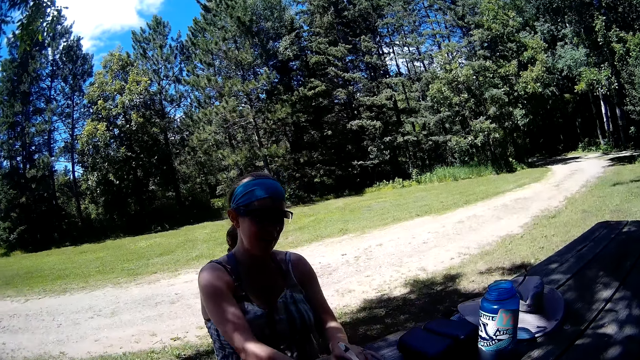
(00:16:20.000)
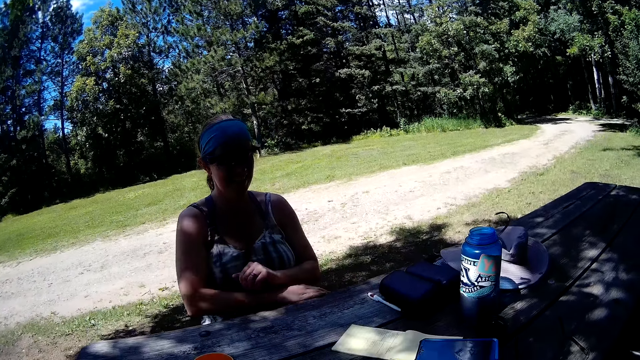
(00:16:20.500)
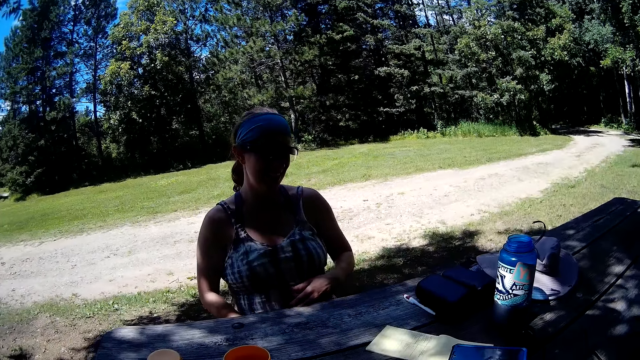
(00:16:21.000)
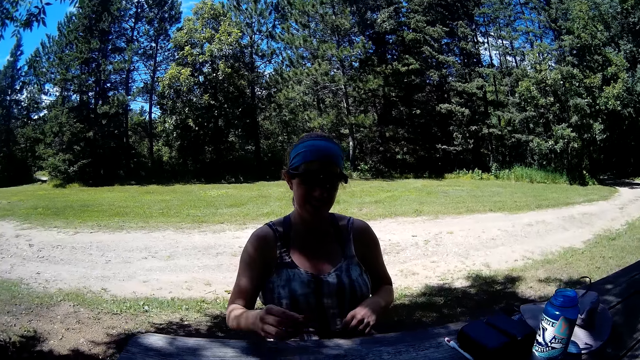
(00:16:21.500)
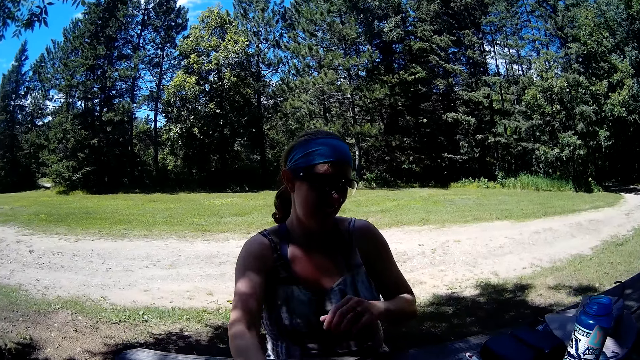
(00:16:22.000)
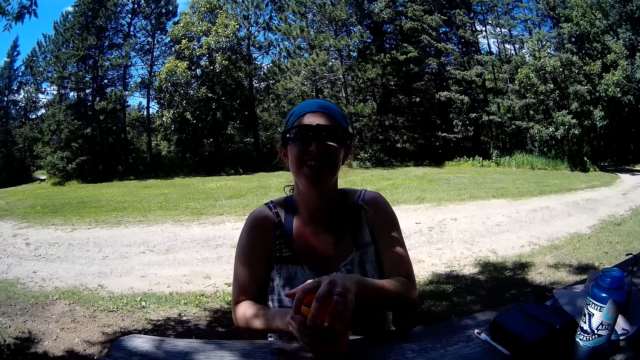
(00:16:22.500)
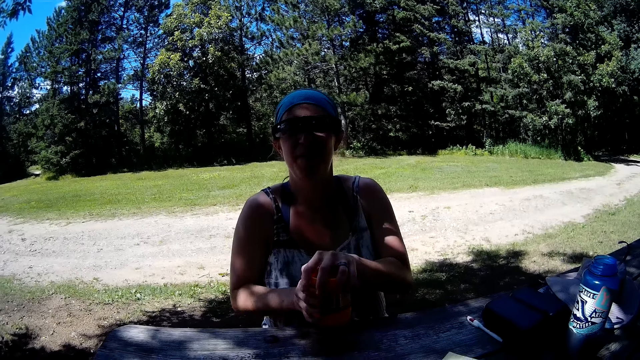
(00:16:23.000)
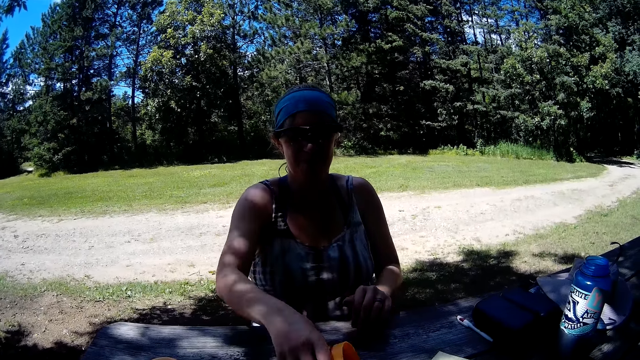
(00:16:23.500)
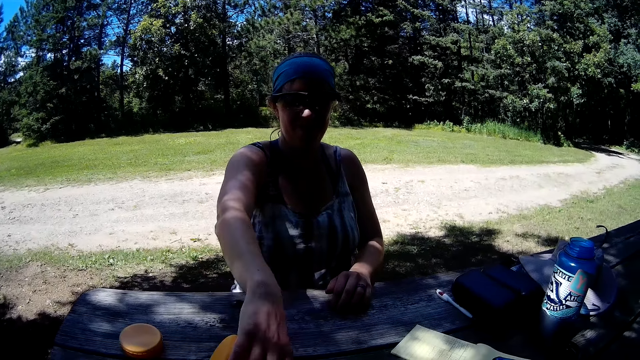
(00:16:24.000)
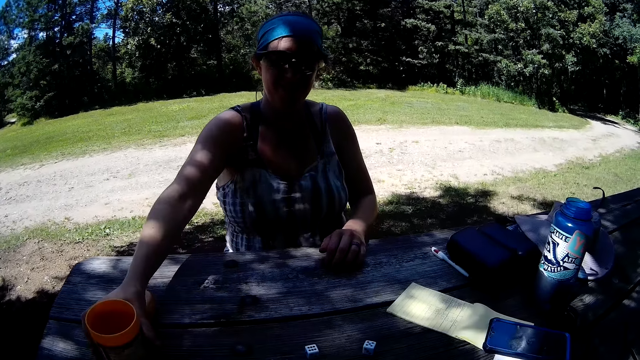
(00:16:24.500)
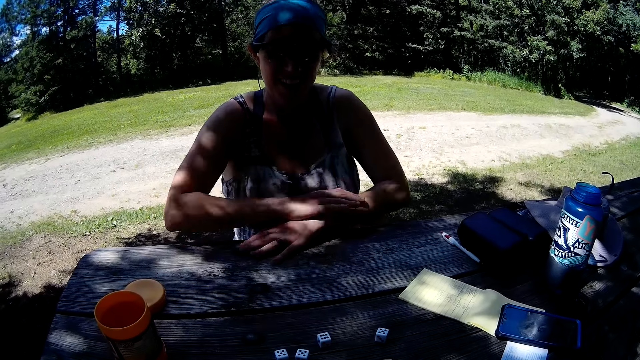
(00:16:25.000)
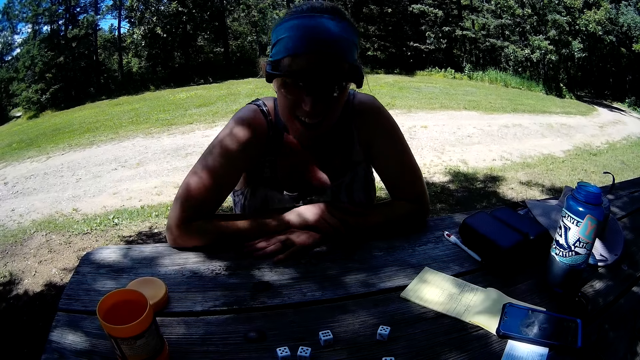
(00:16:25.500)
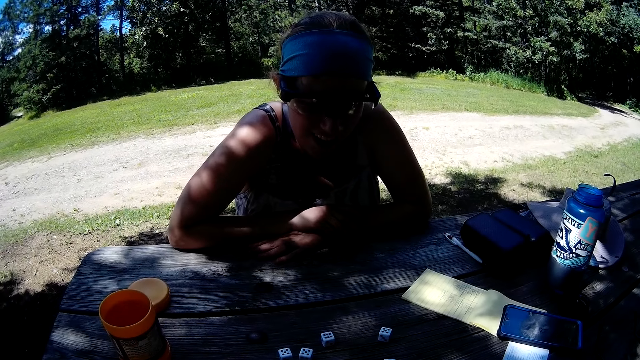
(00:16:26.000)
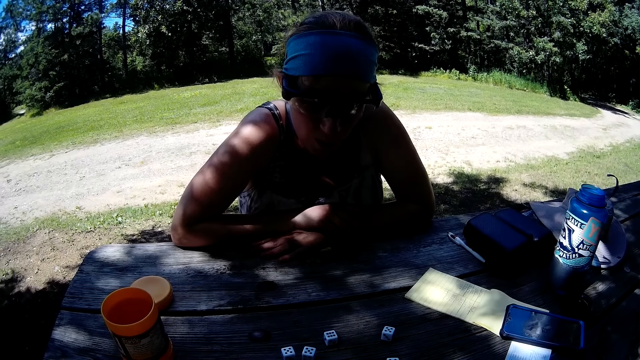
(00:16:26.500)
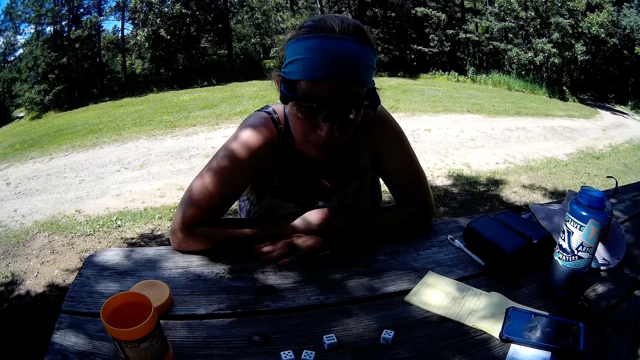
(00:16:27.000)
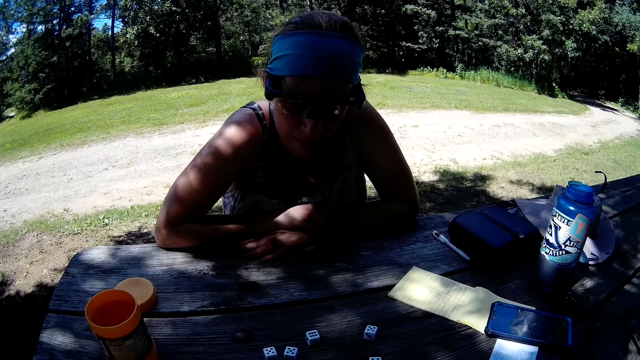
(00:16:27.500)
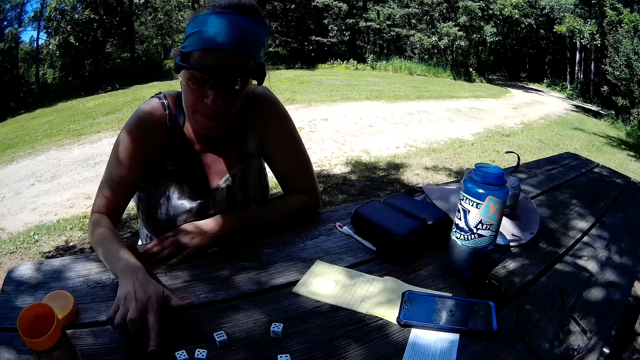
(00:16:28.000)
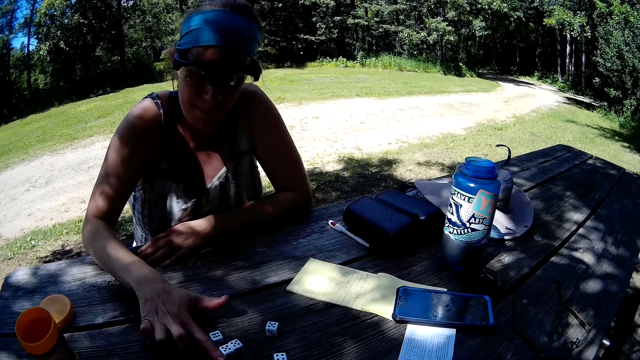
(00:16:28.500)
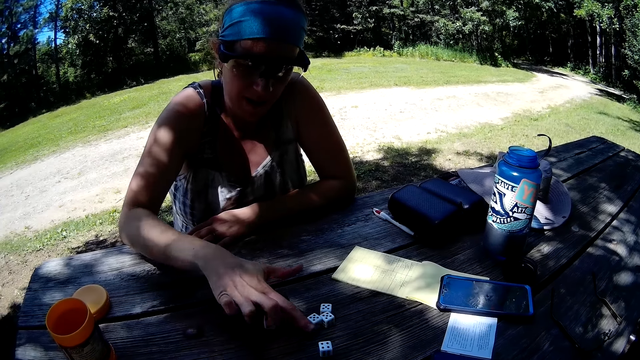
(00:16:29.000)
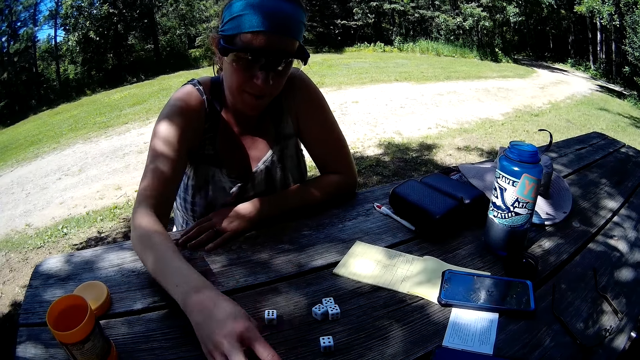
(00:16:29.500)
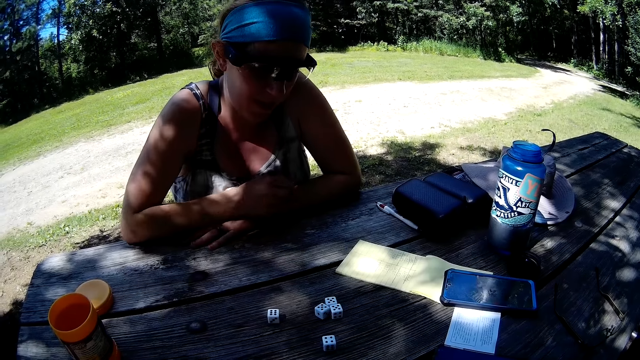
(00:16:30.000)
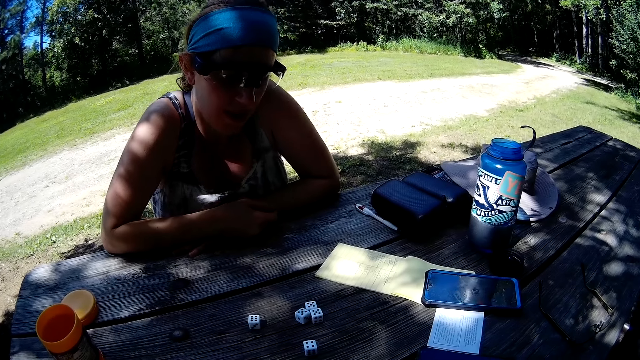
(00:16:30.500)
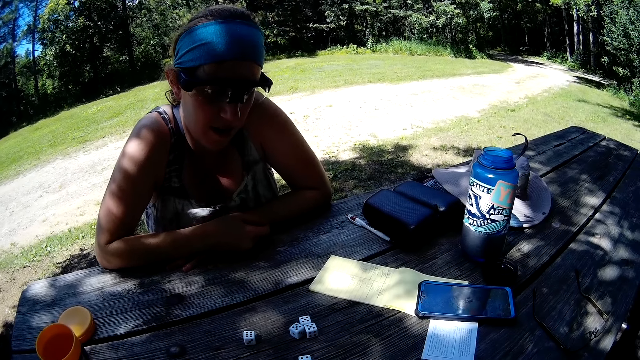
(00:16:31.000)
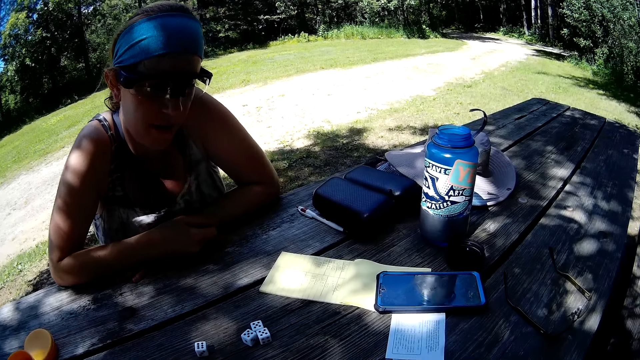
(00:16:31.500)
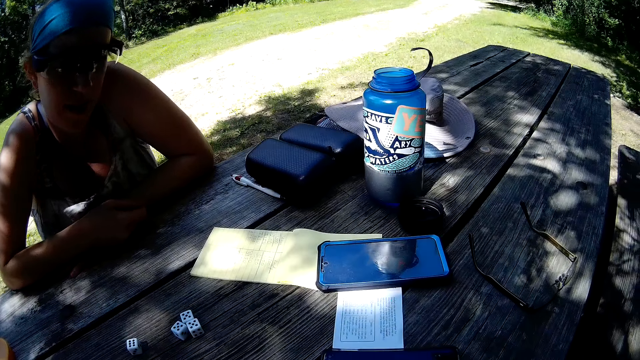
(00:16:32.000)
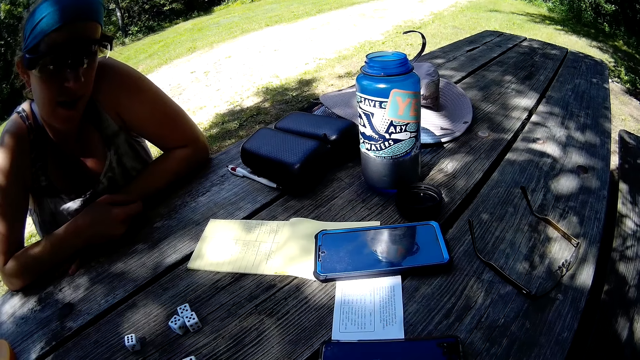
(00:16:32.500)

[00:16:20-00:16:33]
The woman drops the pen on the table with her right hand. She picks up the container or dice cup. She shakes the dice cup with her hands. She pours the dice on the table. She places the dice cup on the table with her right hand. She moves the dice across the table with her right hand.

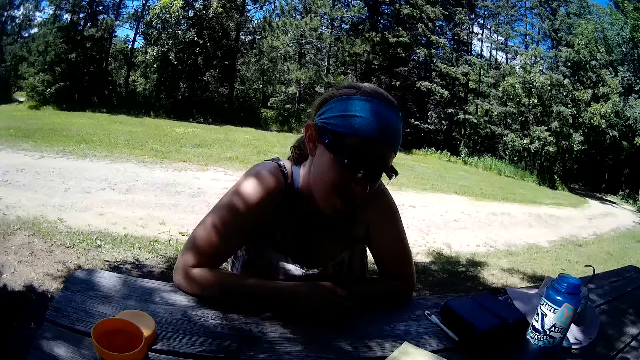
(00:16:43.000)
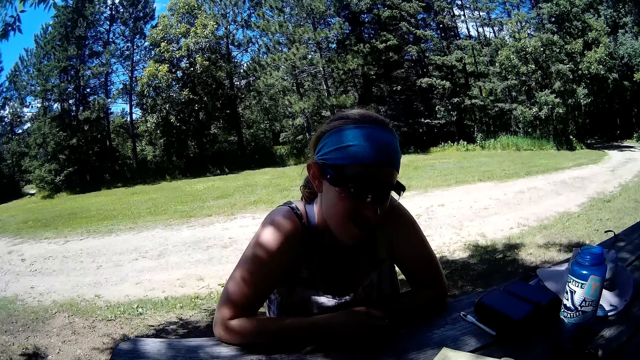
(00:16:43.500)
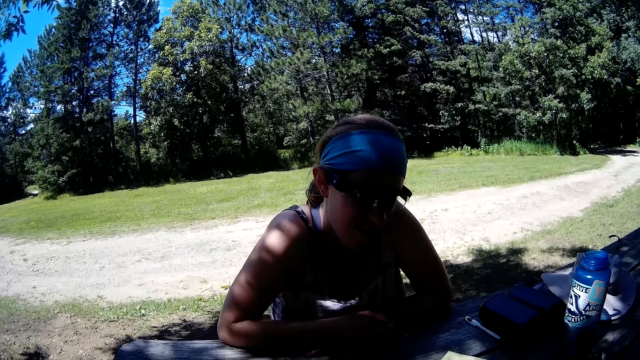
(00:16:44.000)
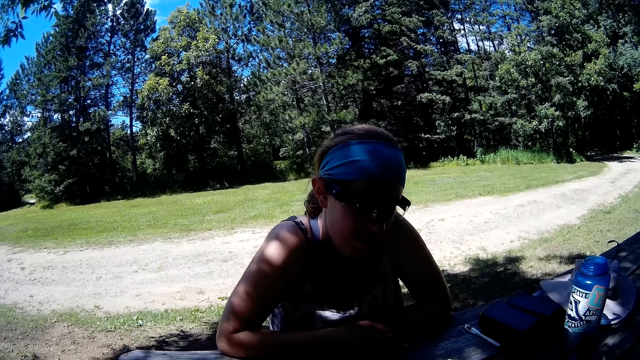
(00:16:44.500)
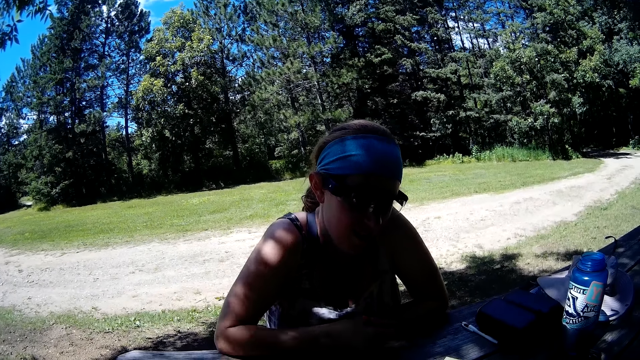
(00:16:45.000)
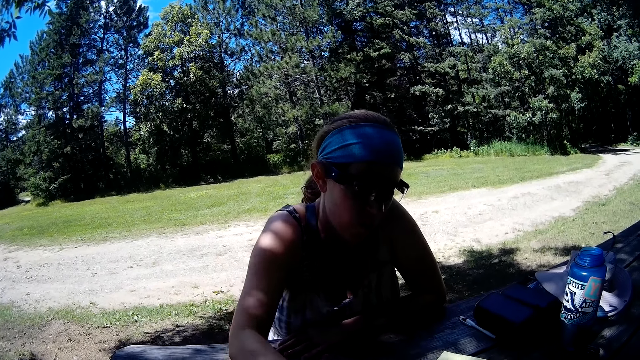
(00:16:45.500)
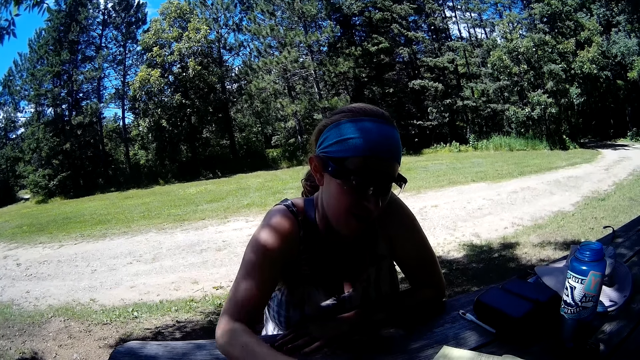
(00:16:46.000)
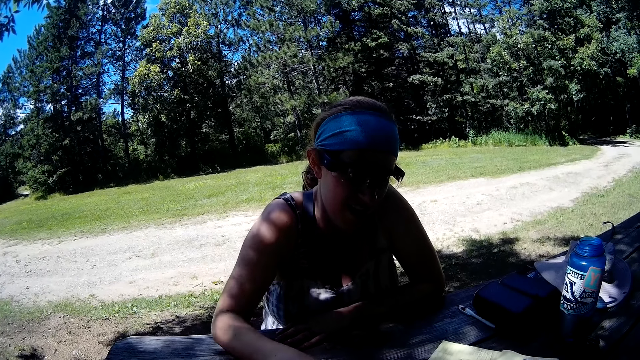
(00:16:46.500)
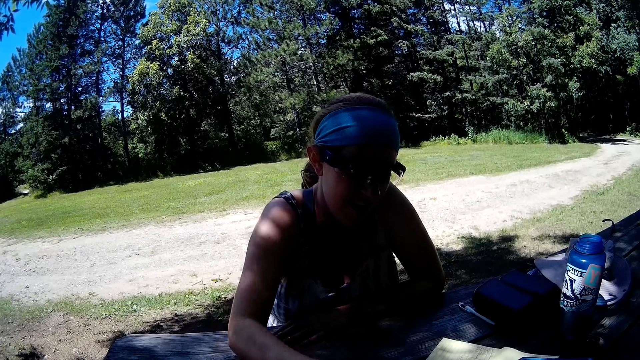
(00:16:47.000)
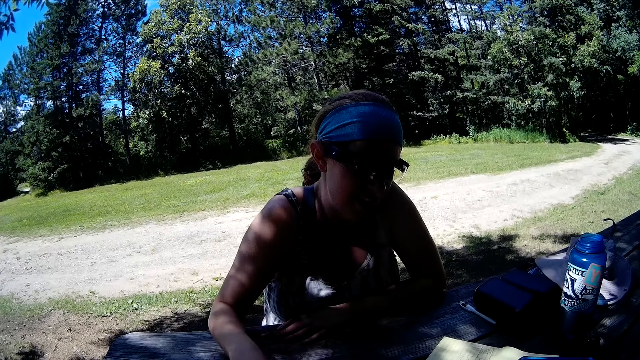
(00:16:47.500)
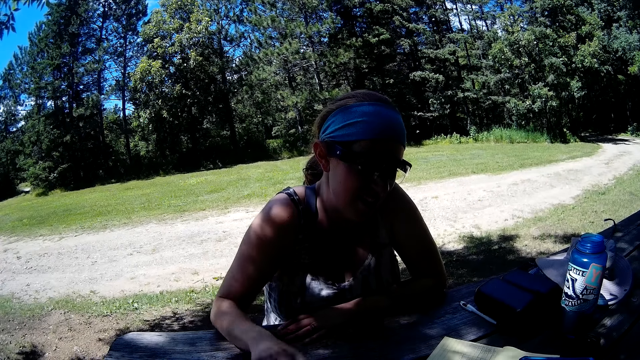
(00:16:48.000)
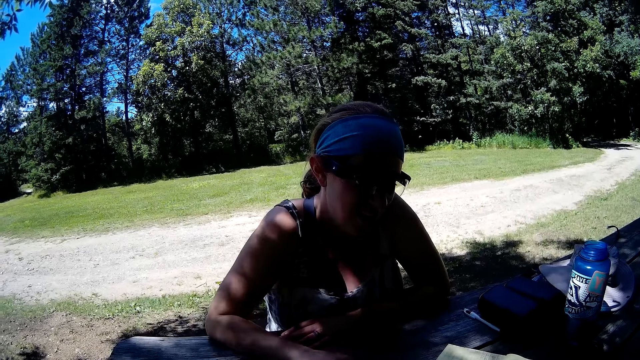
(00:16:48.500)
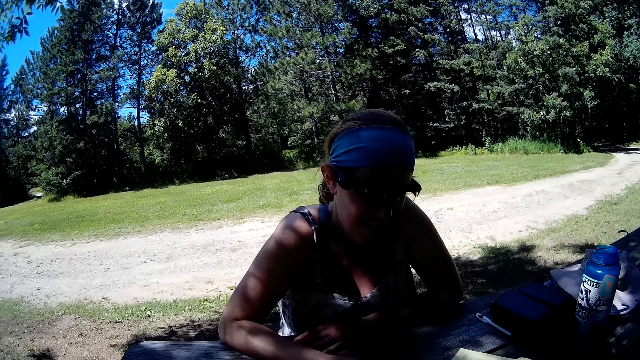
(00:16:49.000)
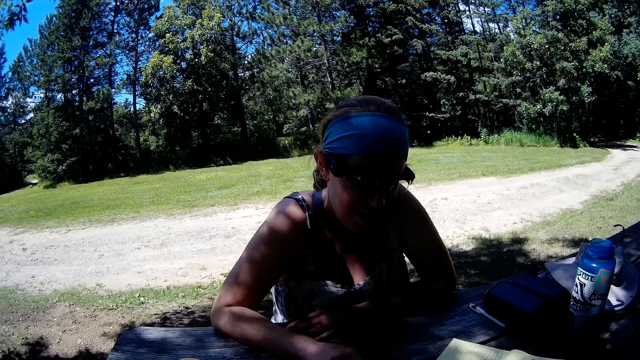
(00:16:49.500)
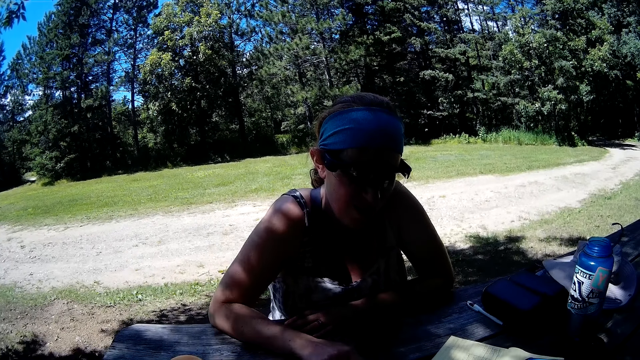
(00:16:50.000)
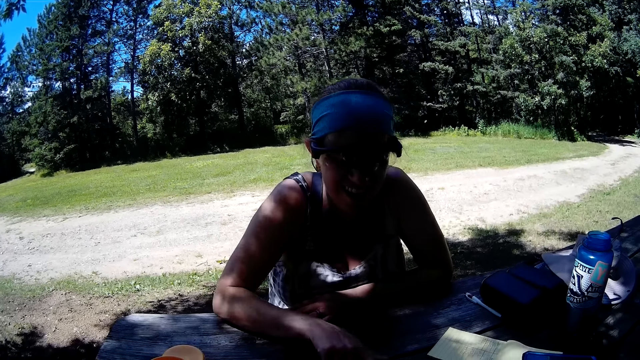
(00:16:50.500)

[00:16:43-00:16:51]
The woman does something.
